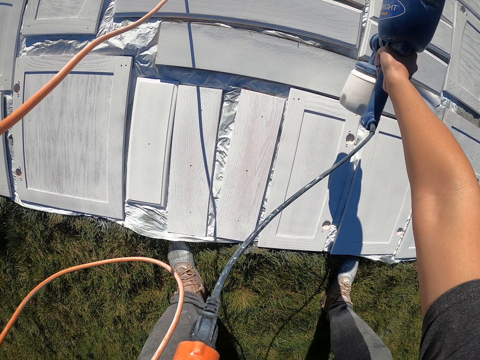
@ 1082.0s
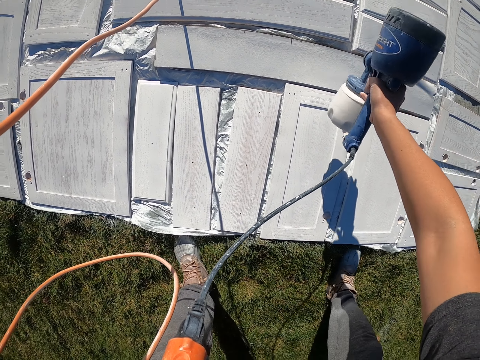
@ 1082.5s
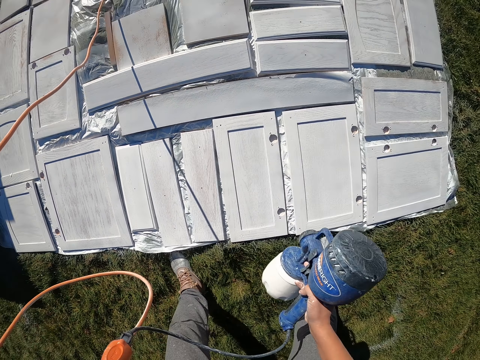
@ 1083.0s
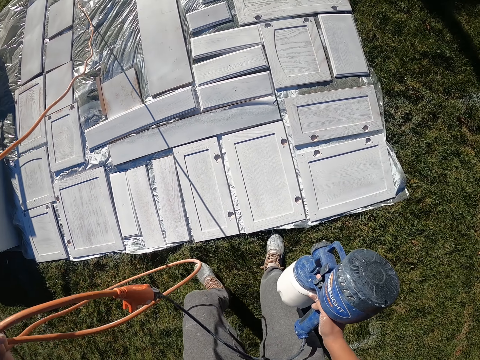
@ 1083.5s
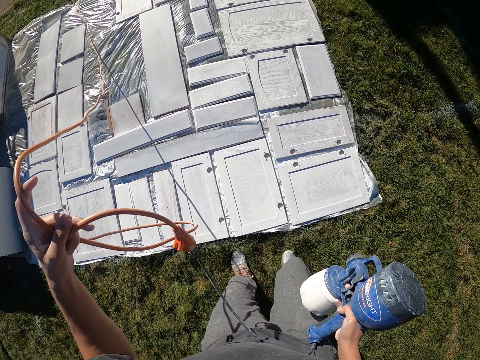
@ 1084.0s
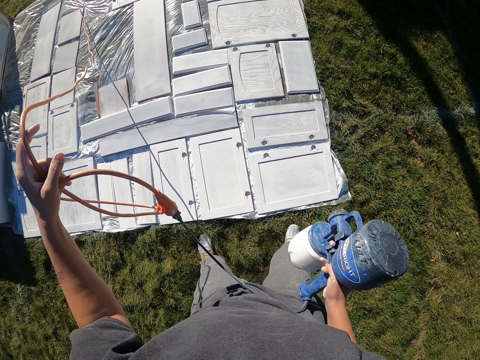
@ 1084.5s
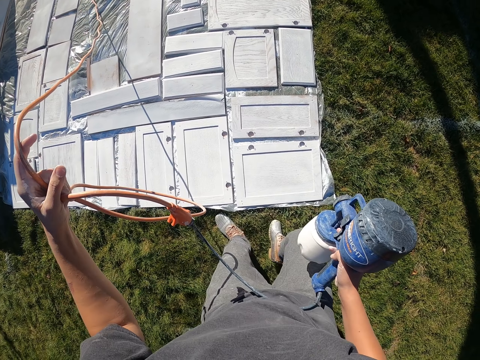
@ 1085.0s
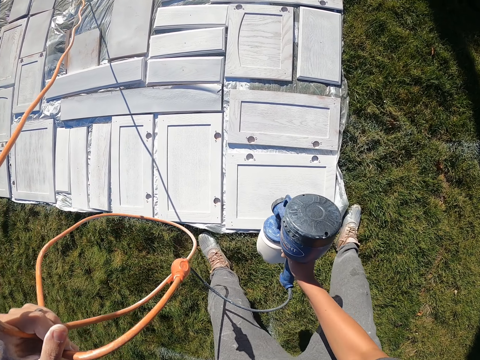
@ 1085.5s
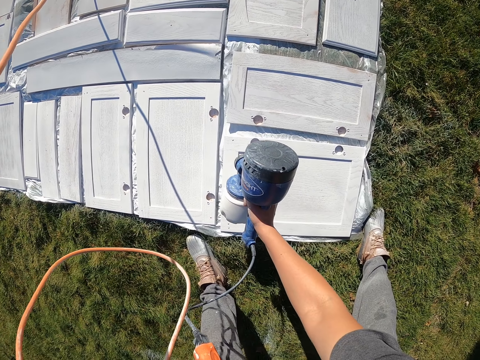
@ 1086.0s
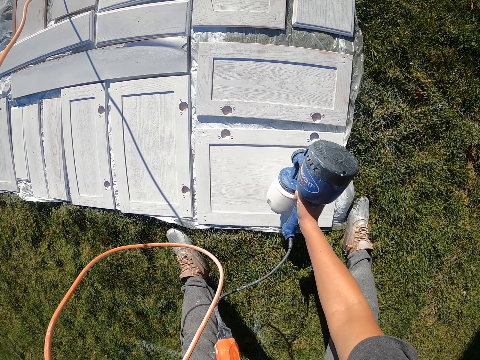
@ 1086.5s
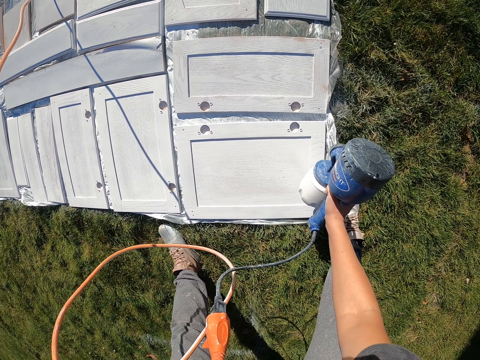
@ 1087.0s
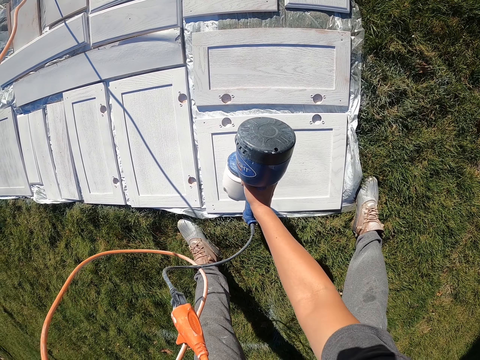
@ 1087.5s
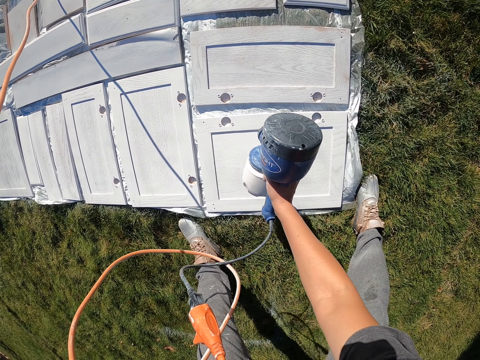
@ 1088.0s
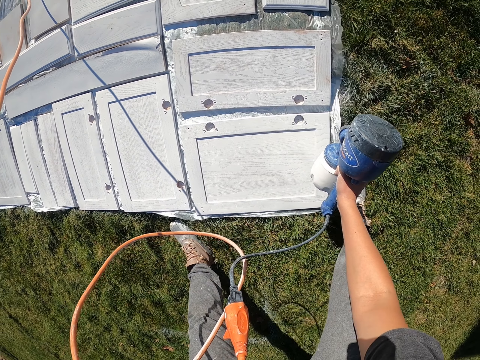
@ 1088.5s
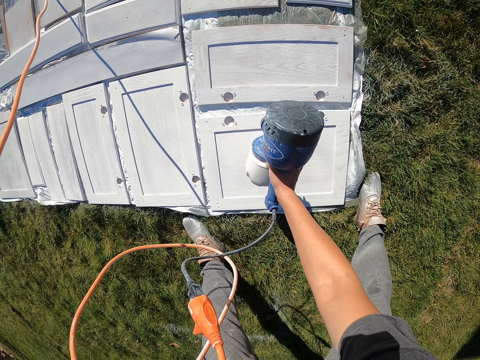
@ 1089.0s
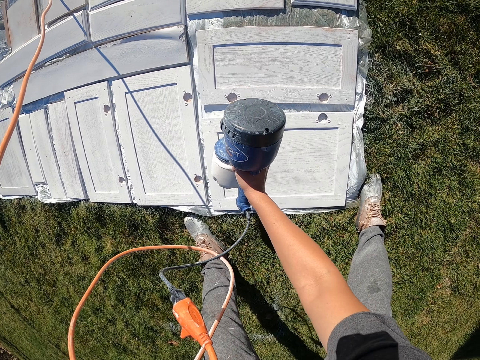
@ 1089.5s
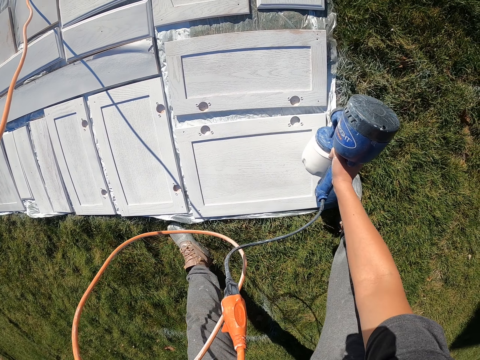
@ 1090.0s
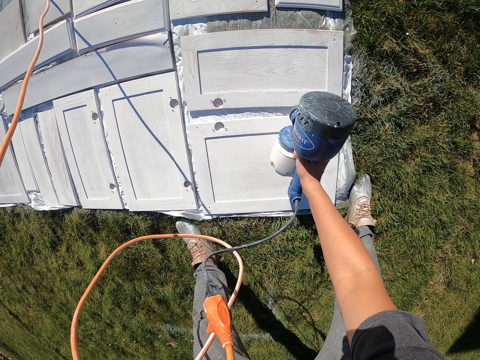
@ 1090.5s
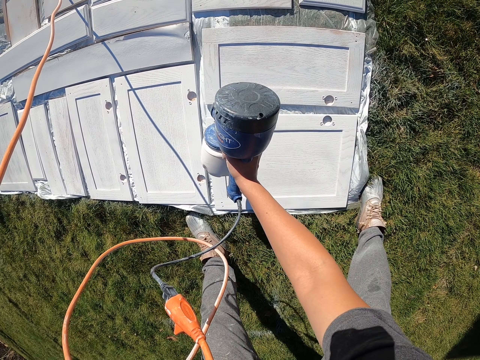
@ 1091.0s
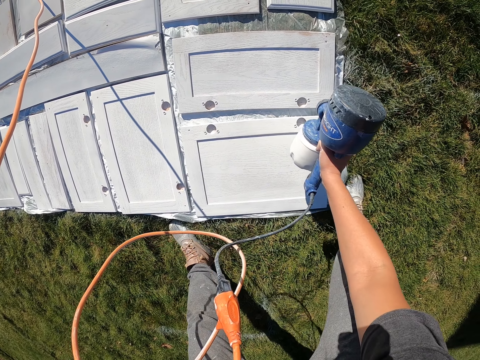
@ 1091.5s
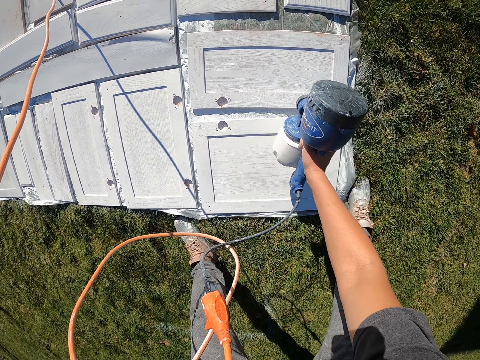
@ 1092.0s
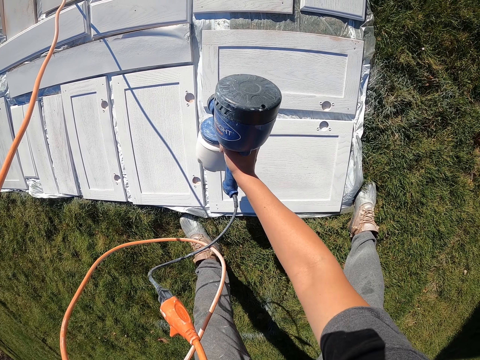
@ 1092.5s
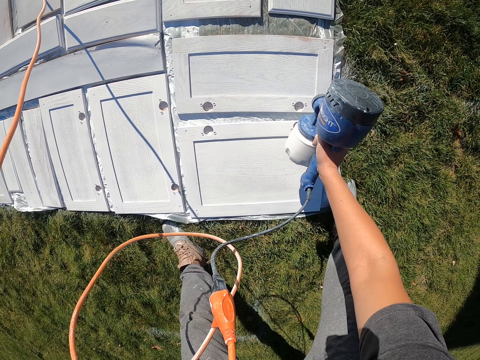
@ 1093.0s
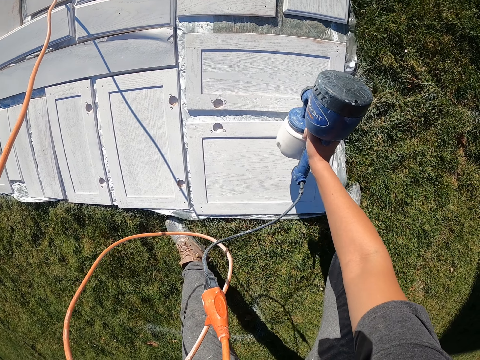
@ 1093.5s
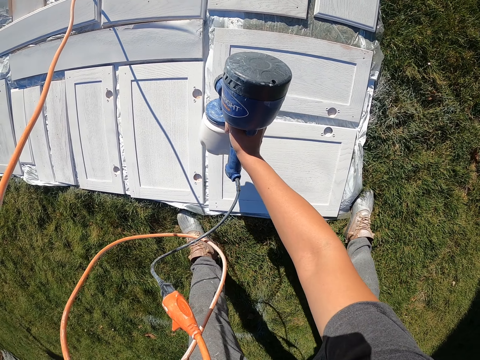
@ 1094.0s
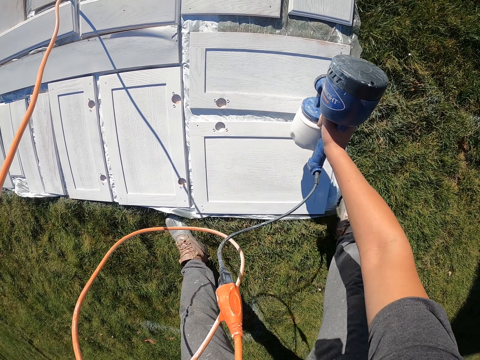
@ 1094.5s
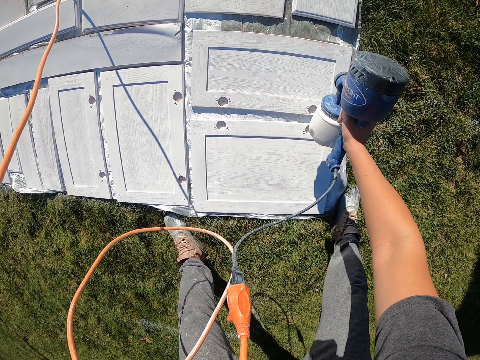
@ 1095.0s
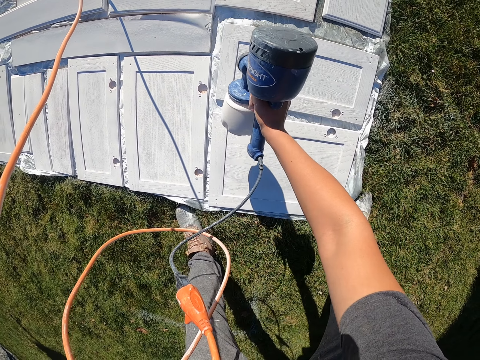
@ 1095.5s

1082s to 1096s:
The camera wearer moves around the woods. They spray paint on the woods.

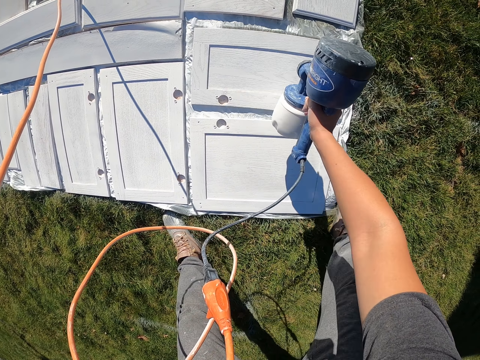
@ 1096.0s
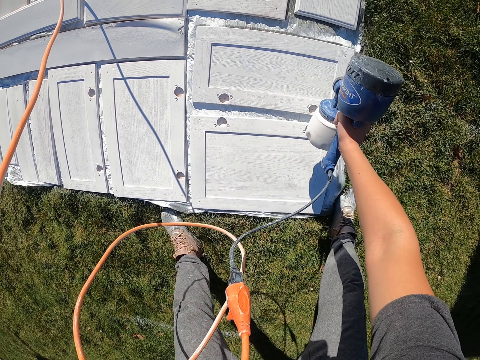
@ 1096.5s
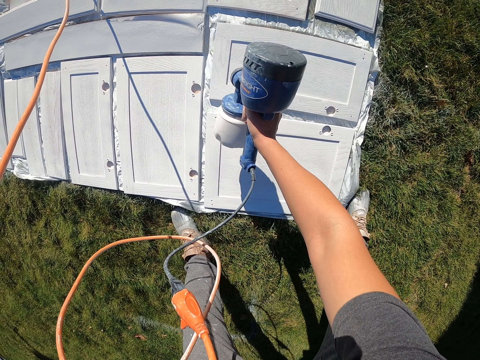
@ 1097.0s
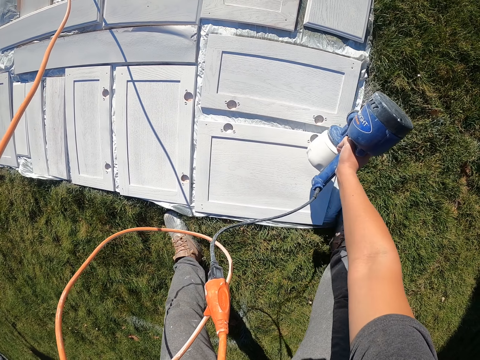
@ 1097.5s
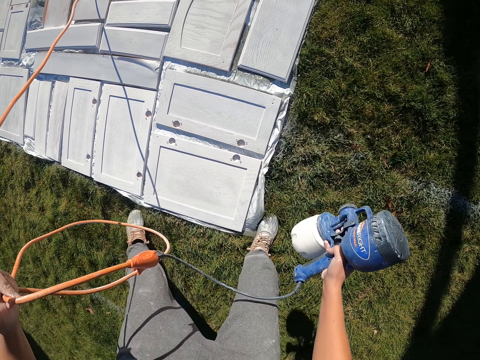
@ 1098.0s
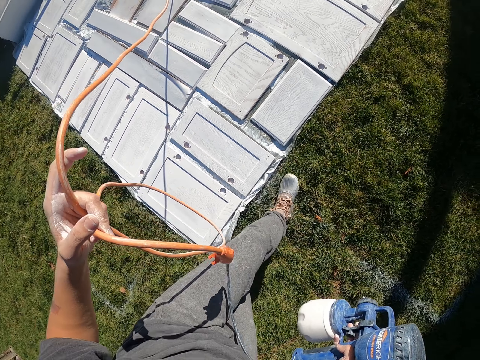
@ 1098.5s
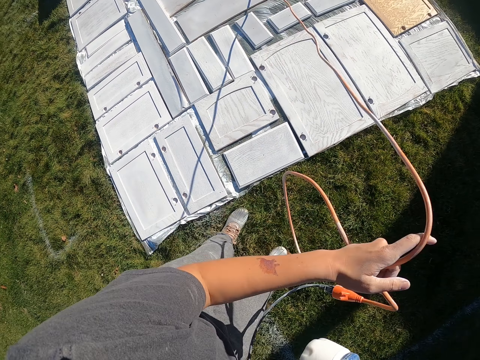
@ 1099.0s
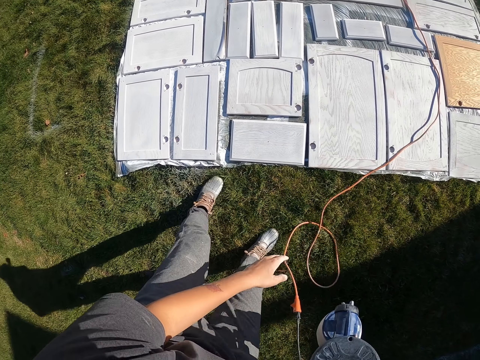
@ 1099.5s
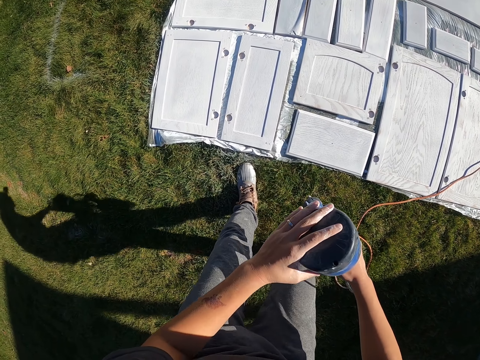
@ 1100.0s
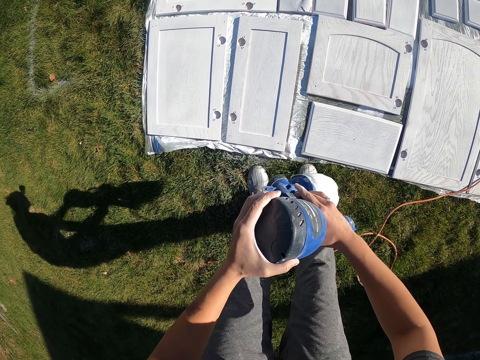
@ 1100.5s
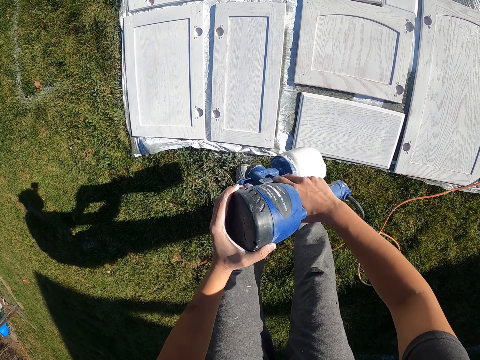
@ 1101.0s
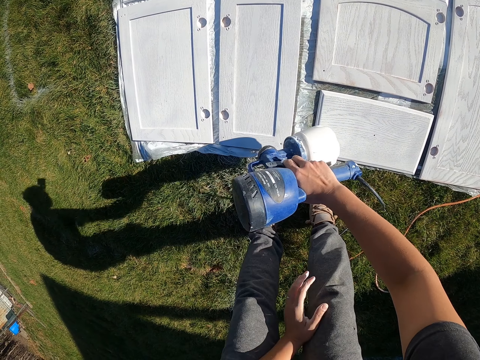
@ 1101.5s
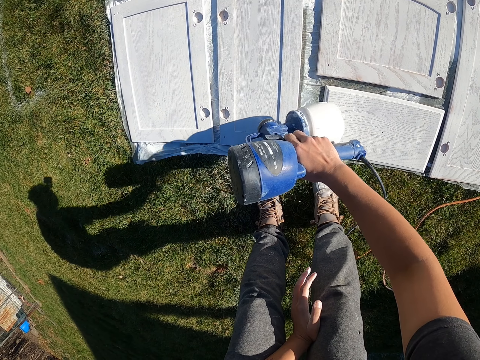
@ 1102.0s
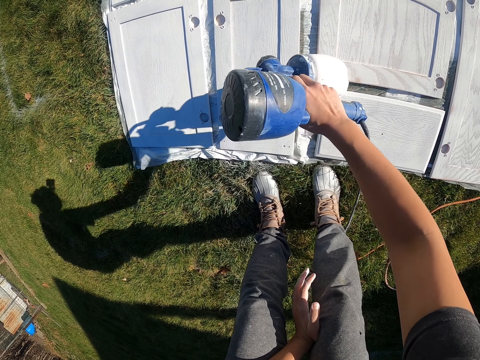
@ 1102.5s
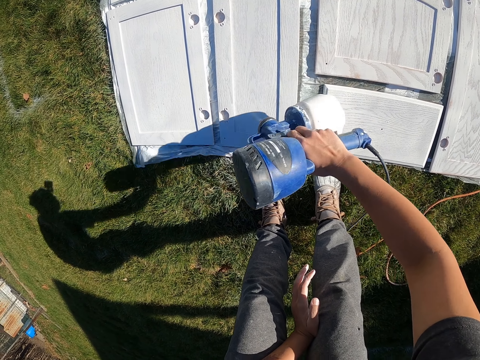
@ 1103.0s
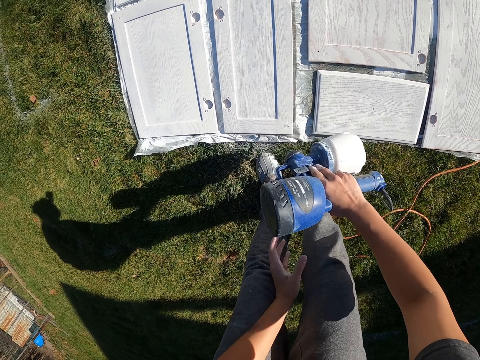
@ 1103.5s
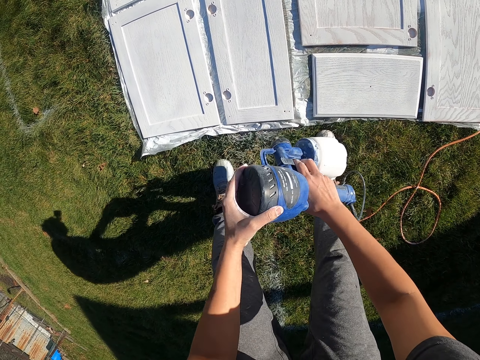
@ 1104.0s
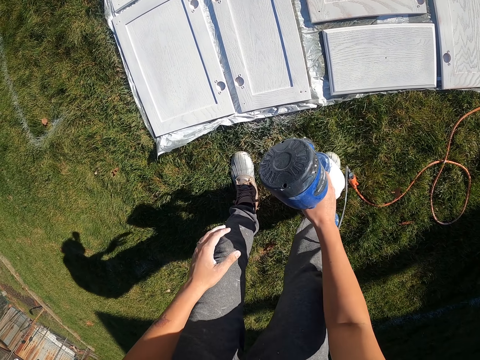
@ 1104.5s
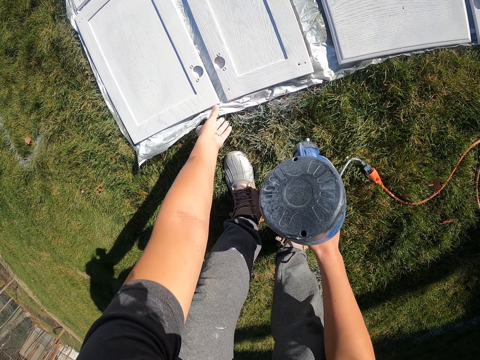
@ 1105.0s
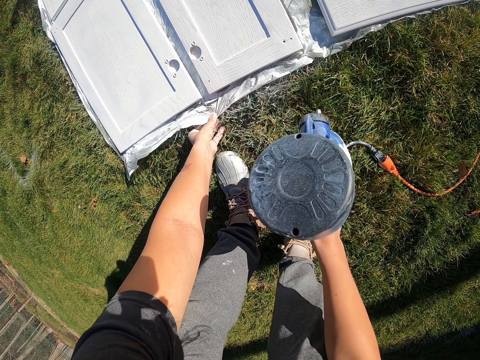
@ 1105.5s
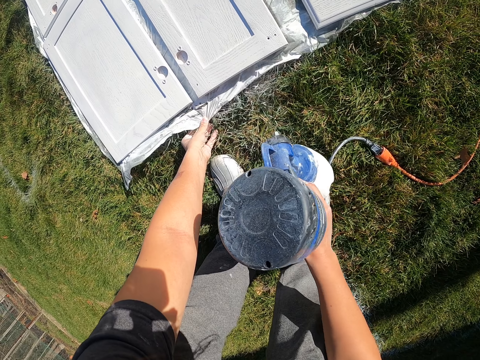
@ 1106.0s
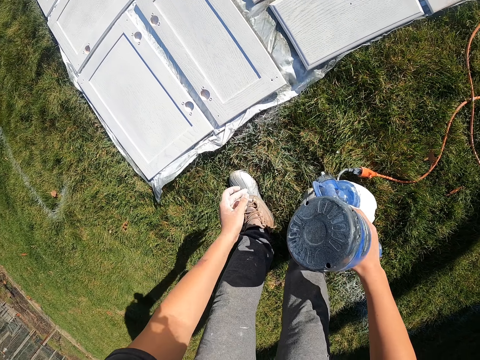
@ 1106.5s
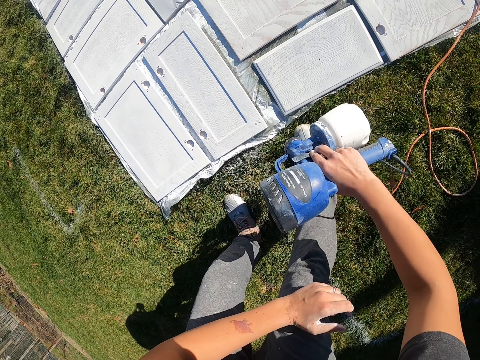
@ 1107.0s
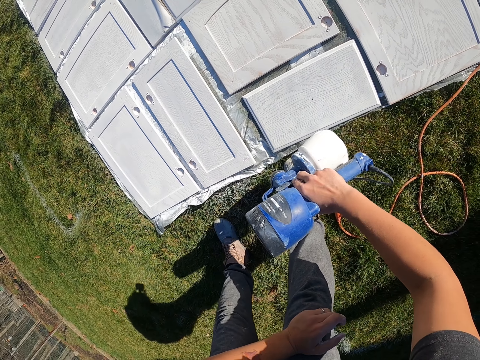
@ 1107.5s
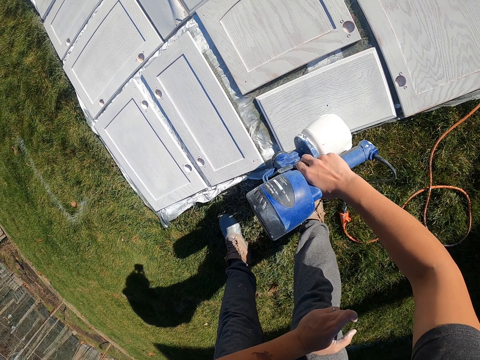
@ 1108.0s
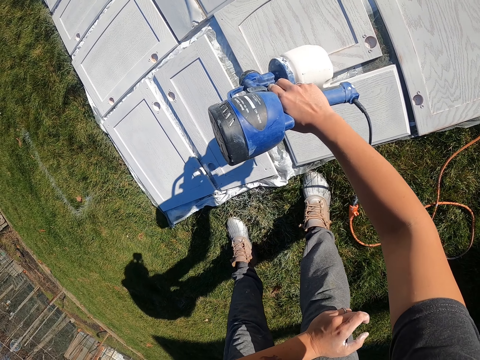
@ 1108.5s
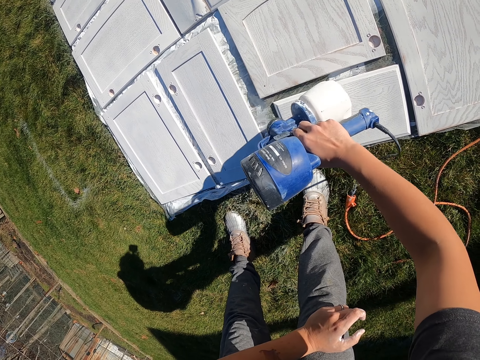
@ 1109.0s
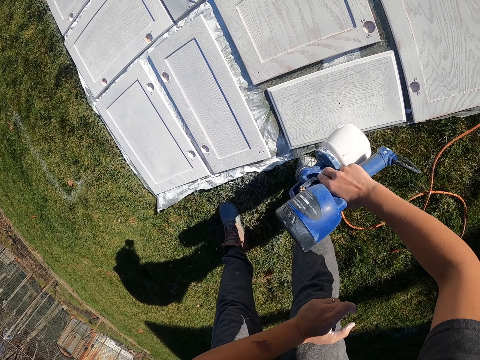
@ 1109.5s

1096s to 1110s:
The camera wearer moves around in the compound. They step. They adjust the paint sprayer cable. They adjust the paint sprayer. They spray paint on a cabinet door with the paint sprayer. They adjust the paint sprayer. They adjust a polythene paper. They spray paint on the cabinet door with the paint sprayer.
